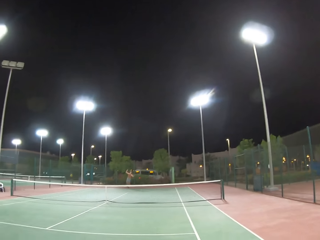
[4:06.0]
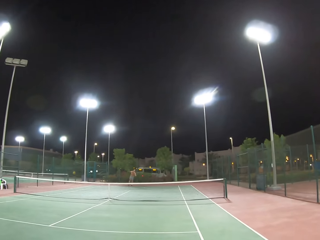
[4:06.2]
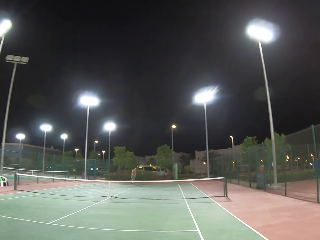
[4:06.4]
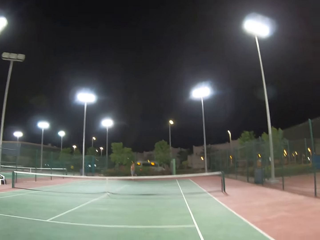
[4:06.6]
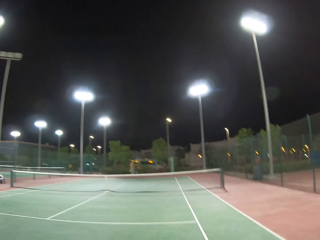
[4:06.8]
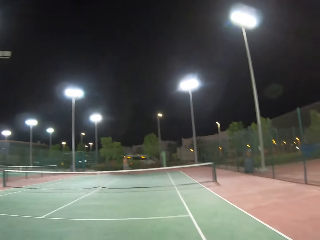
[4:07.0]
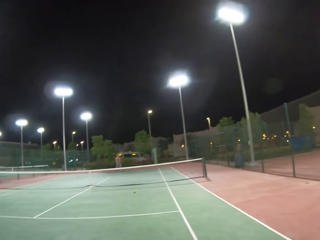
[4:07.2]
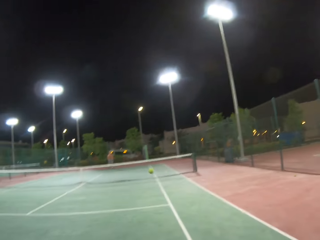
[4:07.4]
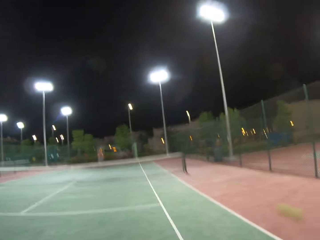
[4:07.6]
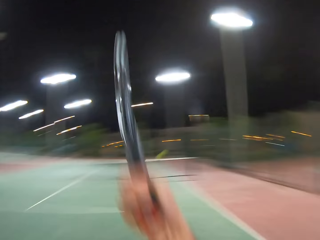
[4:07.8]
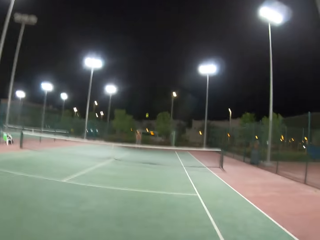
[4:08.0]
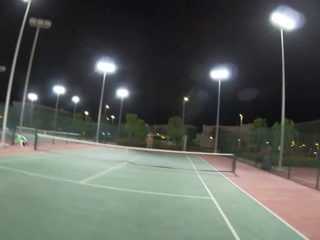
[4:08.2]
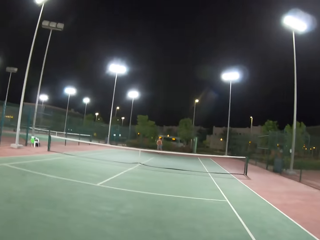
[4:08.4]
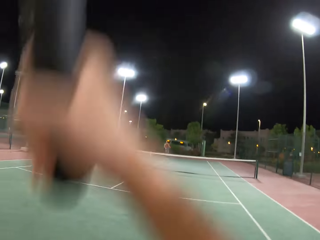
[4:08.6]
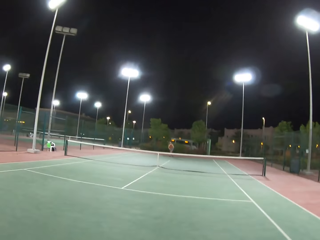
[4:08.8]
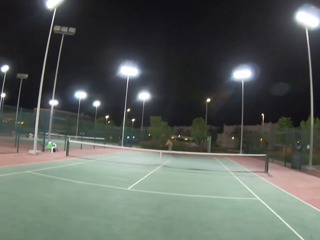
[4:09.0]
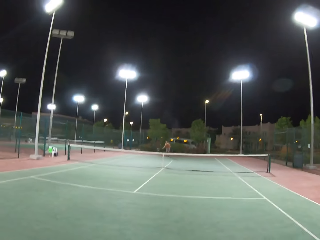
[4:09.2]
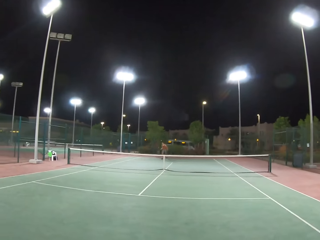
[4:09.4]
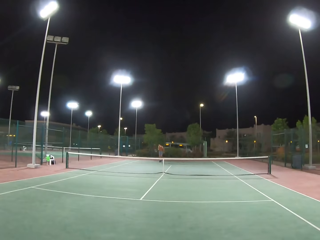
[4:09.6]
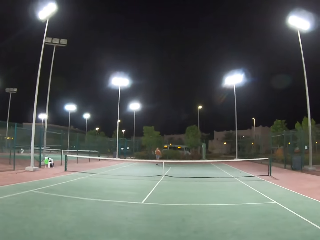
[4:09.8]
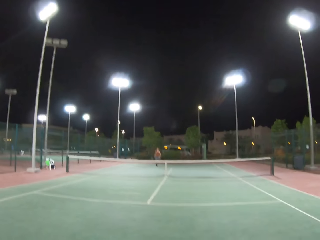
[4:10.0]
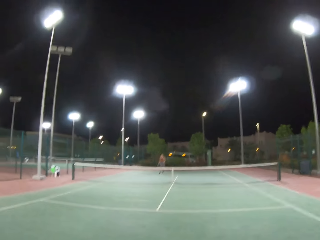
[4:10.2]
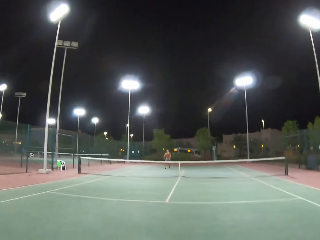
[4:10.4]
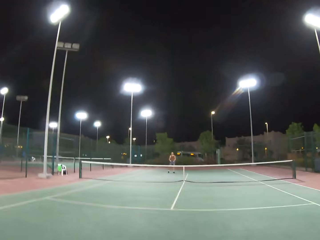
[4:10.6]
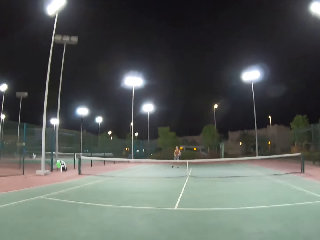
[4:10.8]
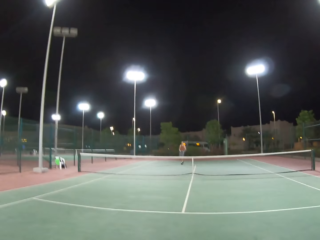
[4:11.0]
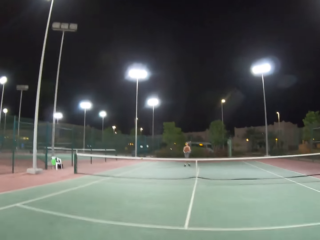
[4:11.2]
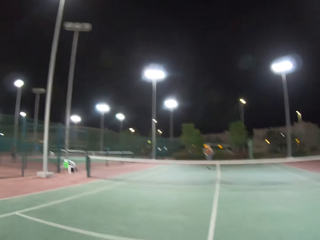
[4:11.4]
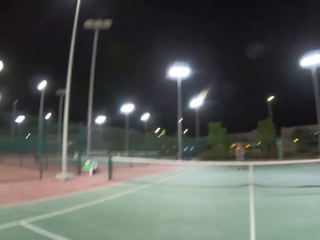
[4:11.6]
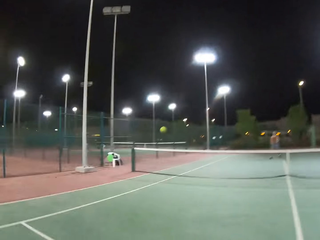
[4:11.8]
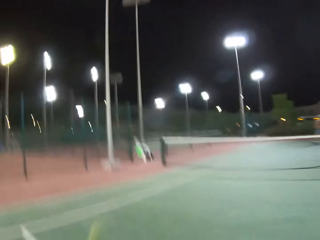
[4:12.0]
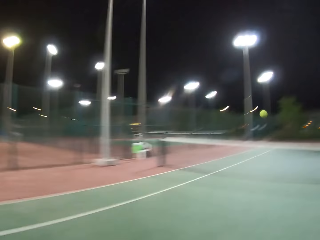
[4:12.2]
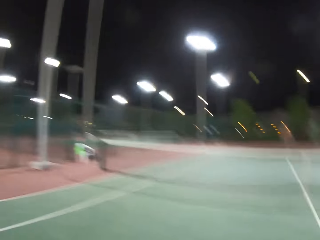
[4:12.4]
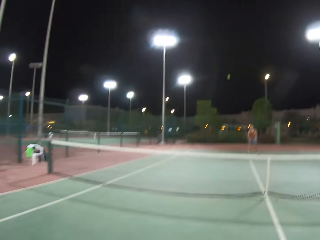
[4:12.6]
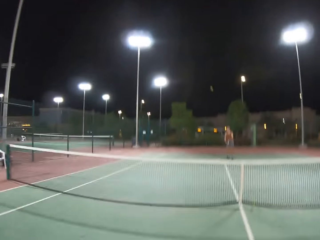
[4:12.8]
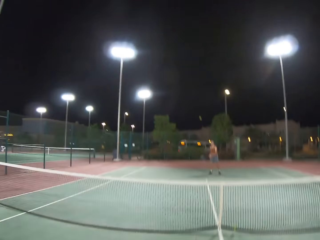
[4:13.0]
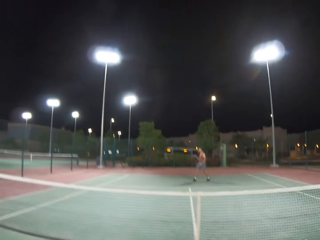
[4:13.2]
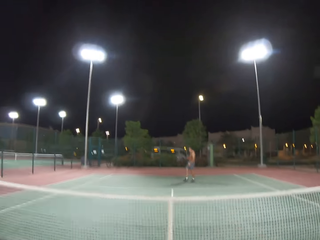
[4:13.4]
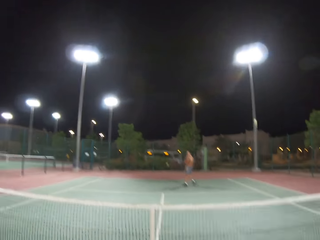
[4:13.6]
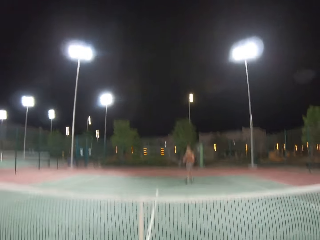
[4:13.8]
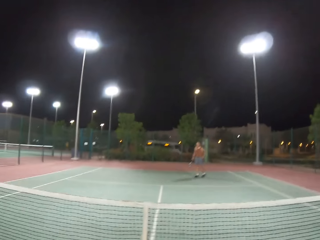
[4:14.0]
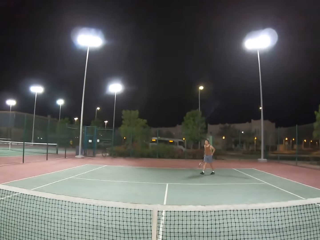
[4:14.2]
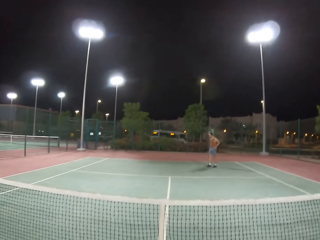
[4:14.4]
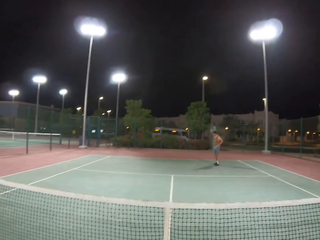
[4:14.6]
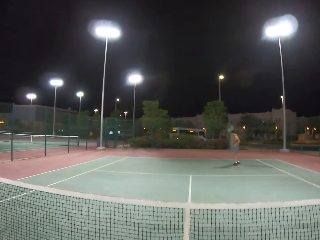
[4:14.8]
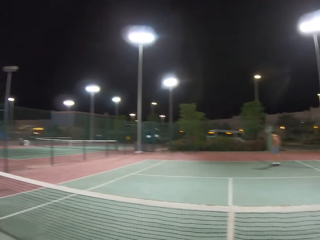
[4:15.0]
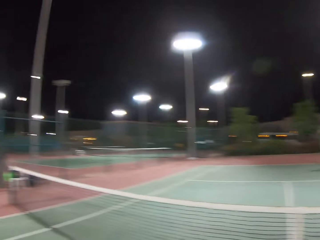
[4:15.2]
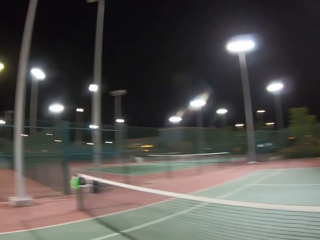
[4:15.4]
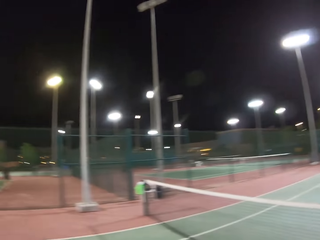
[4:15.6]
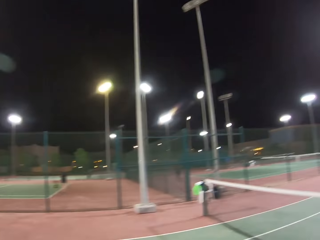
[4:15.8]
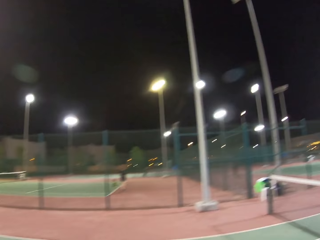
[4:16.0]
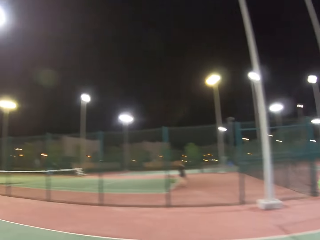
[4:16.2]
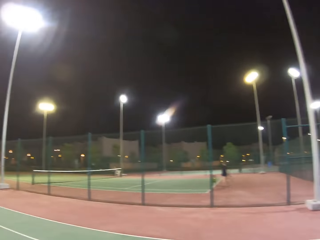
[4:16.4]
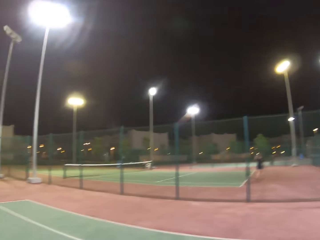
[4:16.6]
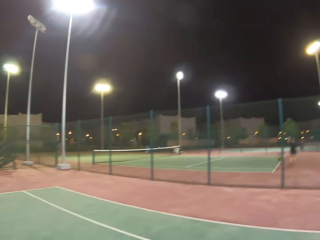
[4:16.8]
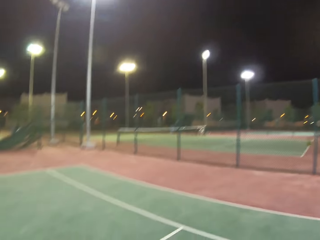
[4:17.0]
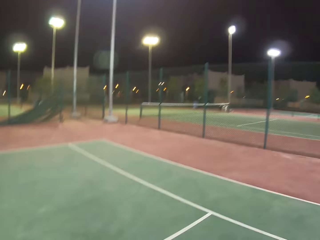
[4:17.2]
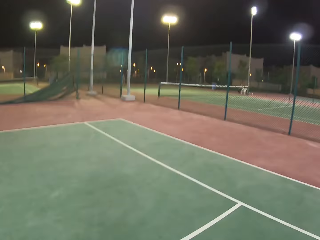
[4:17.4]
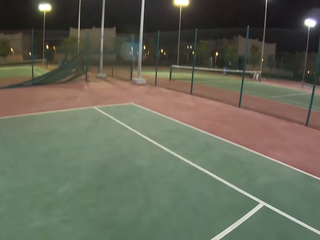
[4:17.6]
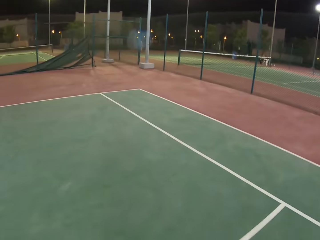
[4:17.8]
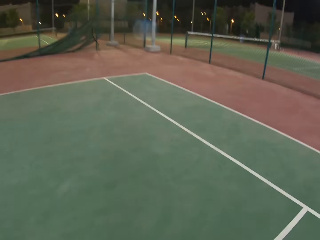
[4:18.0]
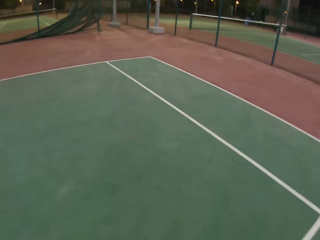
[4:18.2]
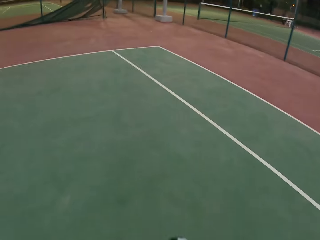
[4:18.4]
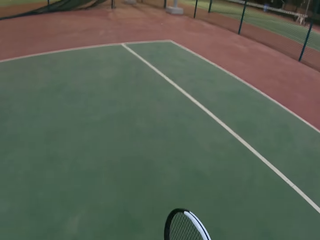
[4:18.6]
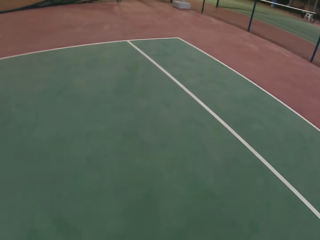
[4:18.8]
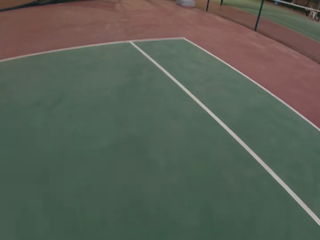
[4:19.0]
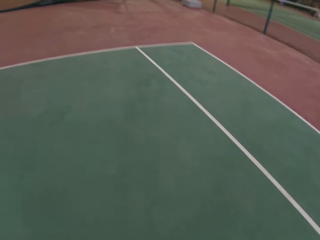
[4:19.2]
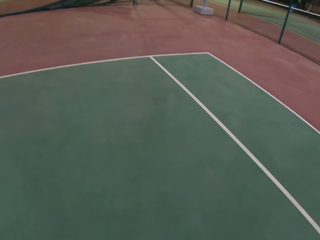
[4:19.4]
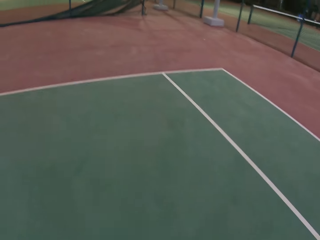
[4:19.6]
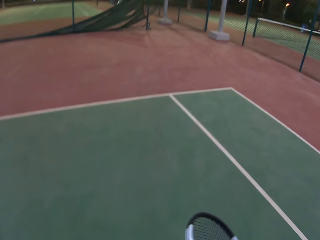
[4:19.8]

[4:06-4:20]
The camera wearer plays tennis or the badminton game with a man. They walk around the tennis court.

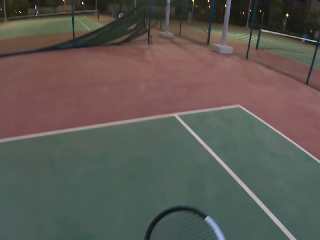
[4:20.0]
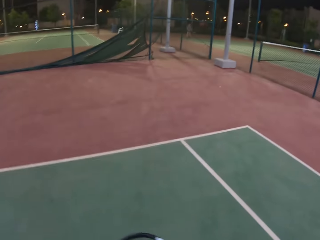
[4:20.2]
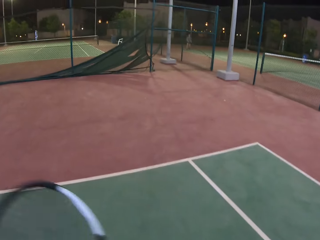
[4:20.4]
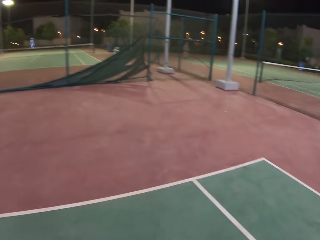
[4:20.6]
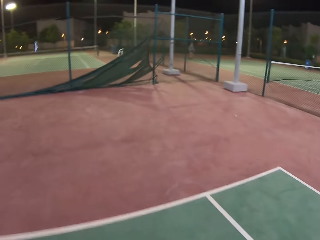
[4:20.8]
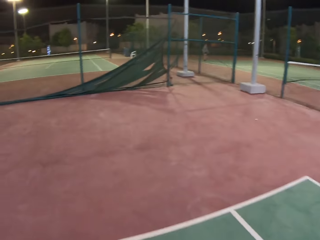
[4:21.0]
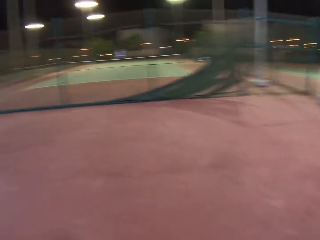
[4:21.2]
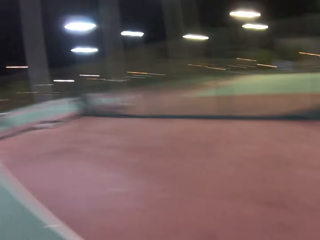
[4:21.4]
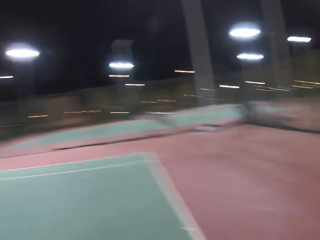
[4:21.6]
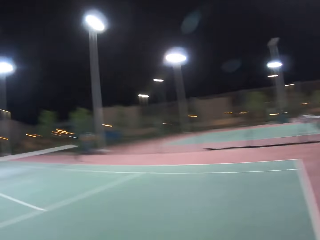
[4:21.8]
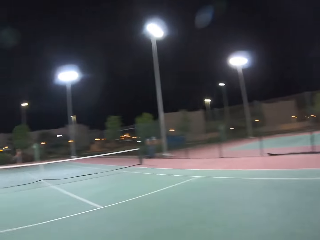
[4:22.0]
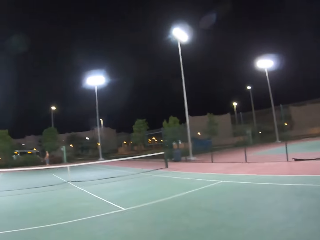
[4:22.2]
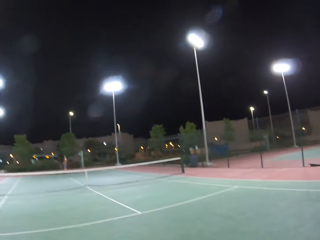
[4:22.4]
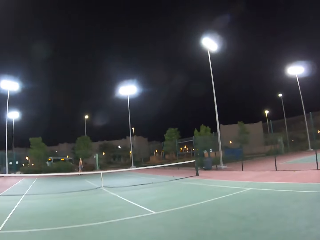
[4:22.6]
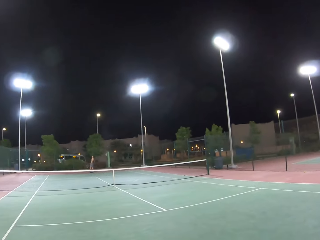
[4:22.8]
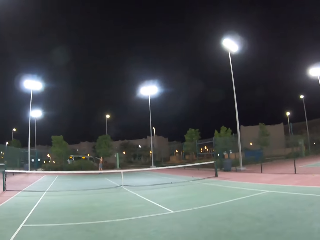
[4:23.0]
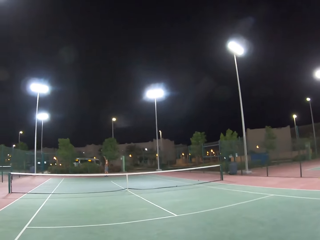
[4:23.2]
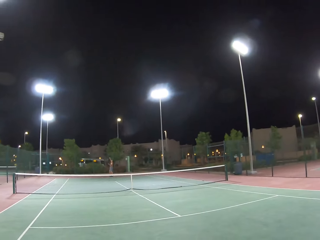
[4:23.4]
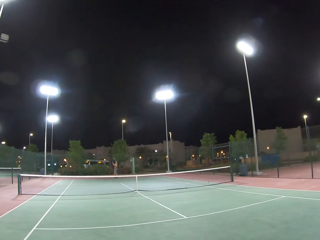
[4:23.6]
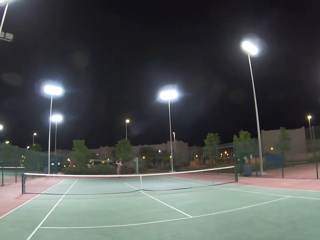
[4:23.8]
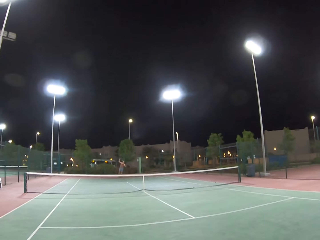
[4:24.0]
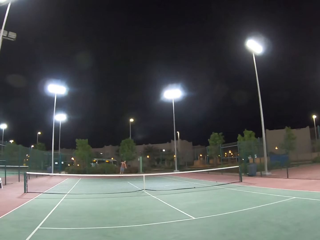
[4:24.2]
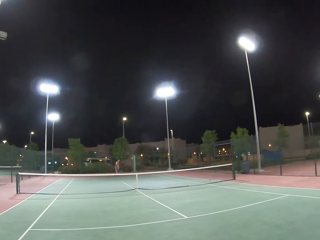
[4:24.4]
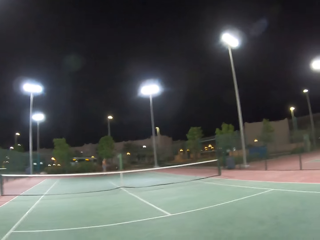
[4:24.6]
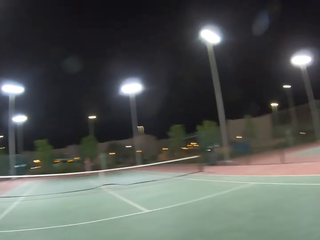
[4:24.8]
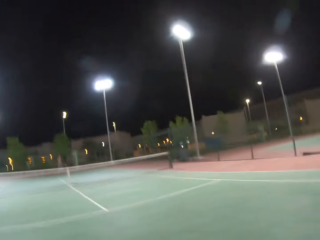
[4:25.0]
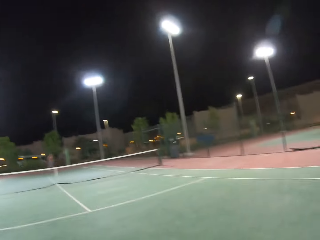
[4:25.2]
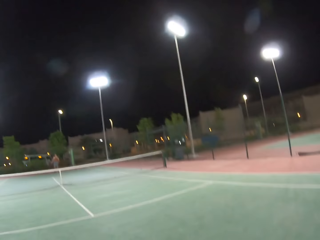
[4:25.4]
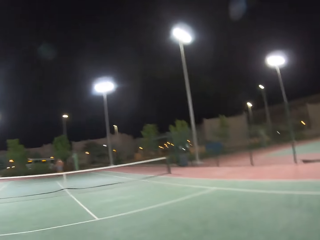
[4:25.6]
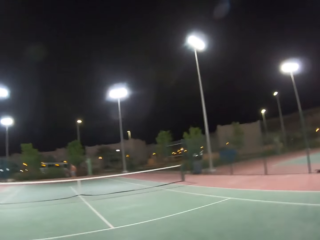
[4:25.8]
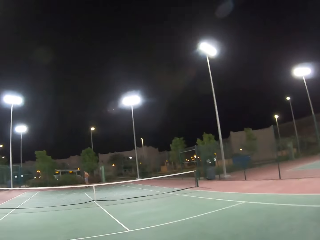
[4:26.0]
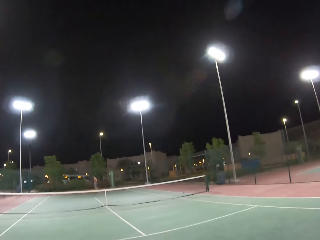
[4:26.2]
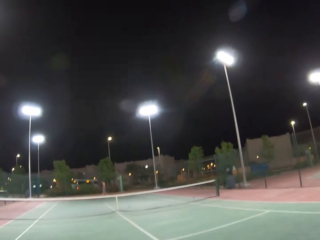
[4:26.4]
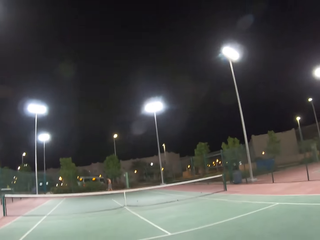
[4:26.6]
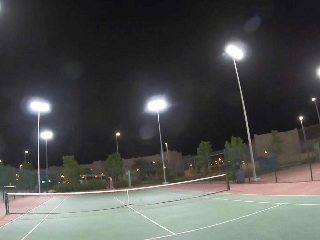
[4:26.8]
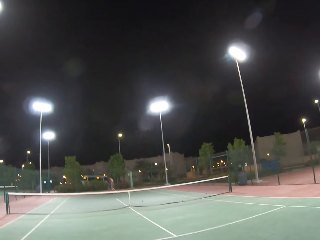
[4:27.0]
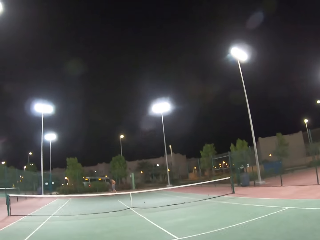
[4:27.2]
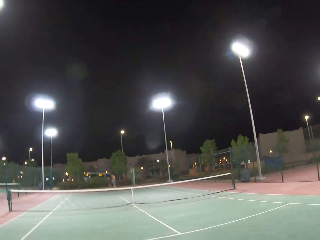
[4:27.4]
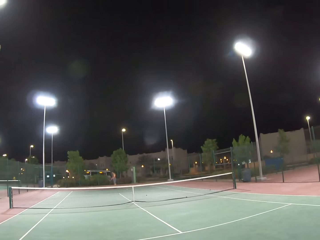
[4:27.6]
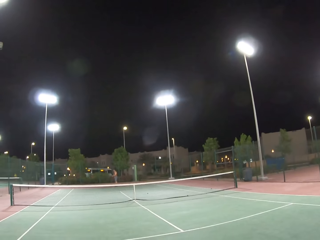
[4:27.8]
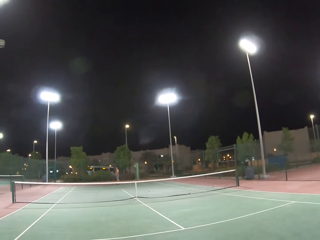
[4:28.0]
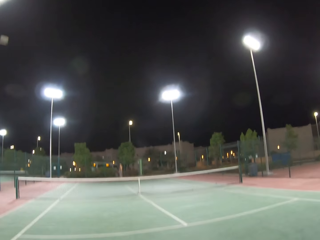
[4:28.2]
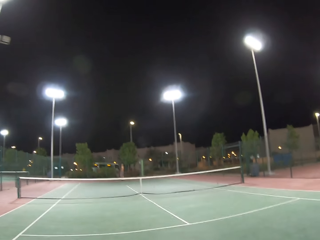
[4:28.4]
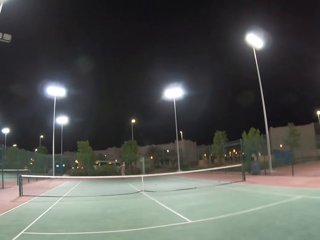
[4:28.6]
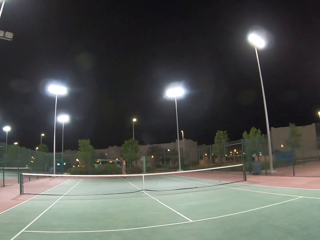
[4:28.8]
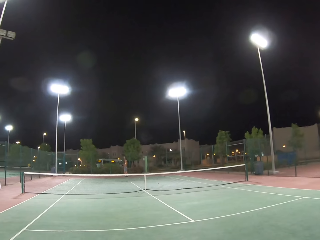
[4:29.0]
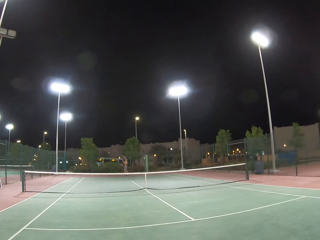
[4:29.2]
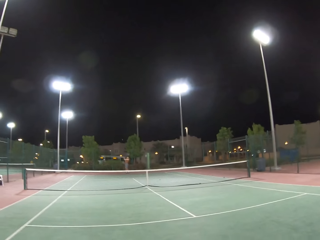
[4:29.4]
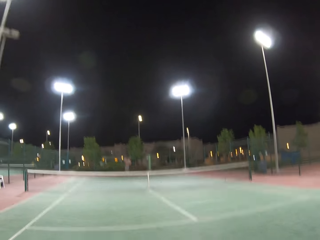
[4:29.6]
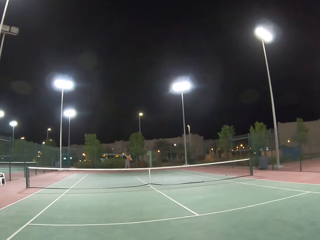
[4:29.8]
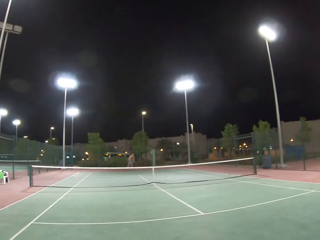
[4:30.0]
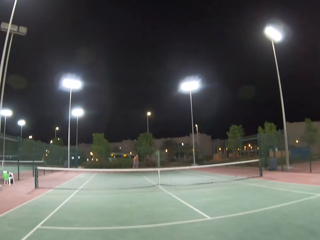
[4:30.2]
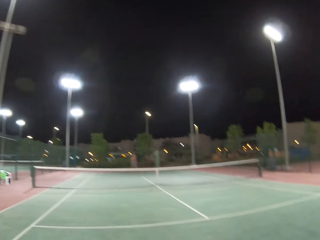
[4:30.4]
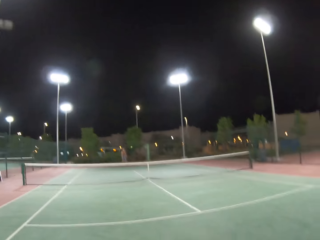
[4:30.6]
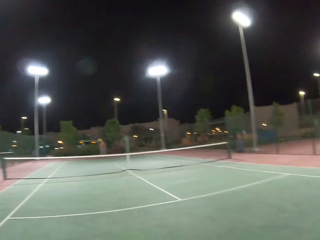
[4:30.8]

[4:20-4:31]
A man throws the tennis ball. The camera wearer looks around the tennis court. The man walks around the tennis court. The camera wearer looks around the tennis court. They play tennis with the man.
